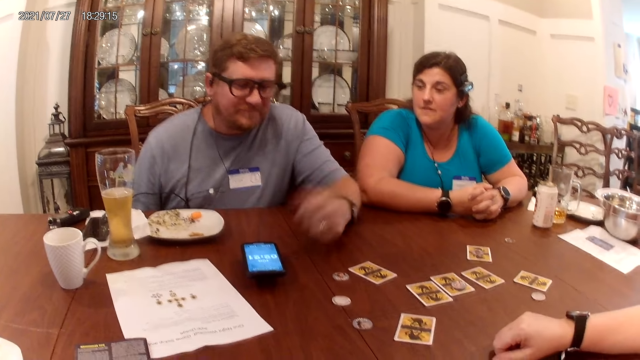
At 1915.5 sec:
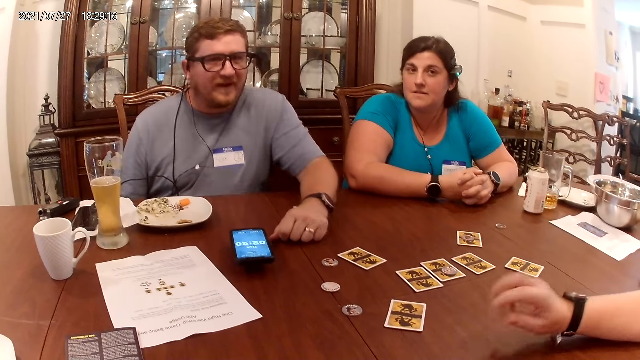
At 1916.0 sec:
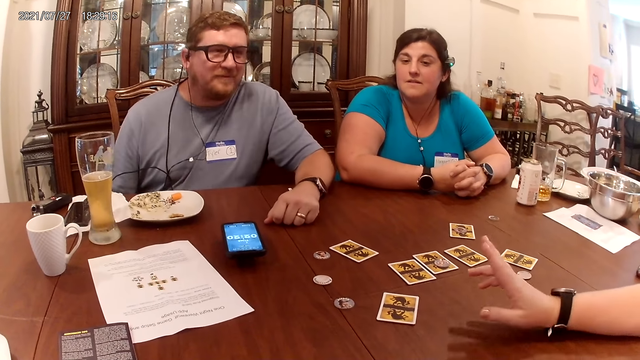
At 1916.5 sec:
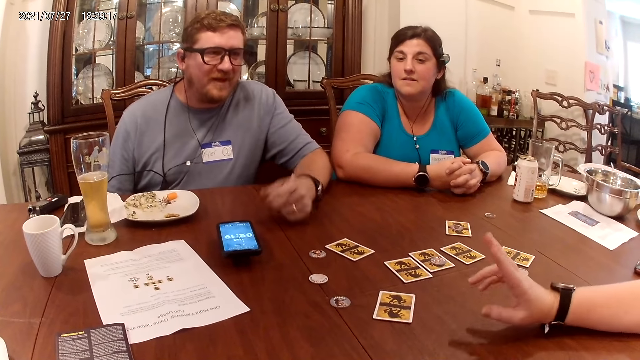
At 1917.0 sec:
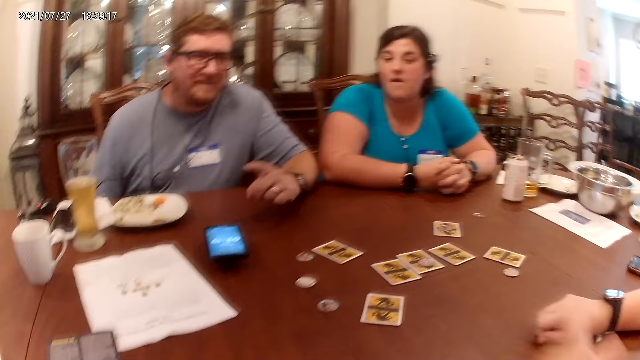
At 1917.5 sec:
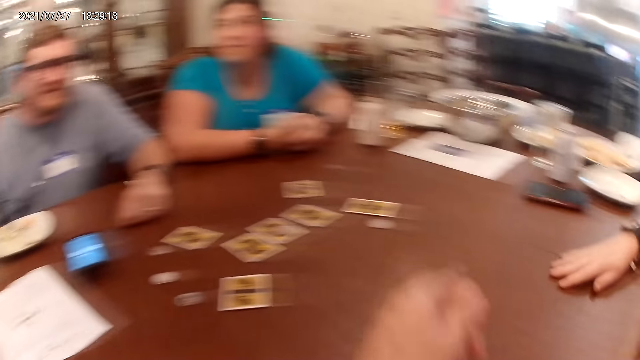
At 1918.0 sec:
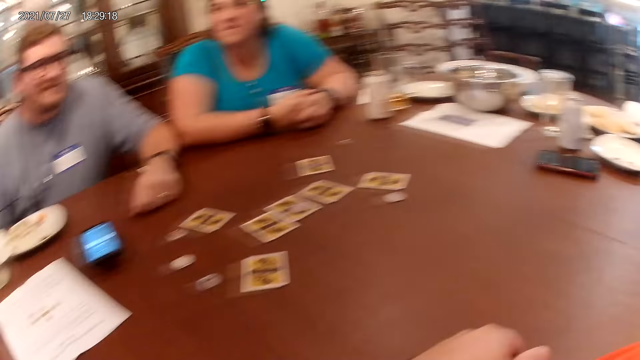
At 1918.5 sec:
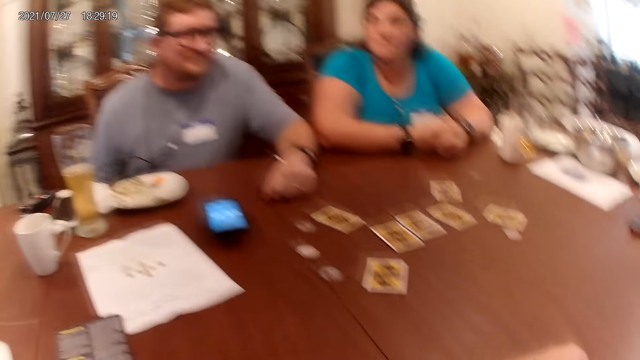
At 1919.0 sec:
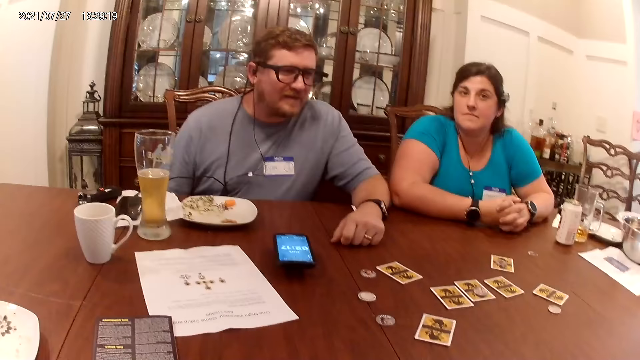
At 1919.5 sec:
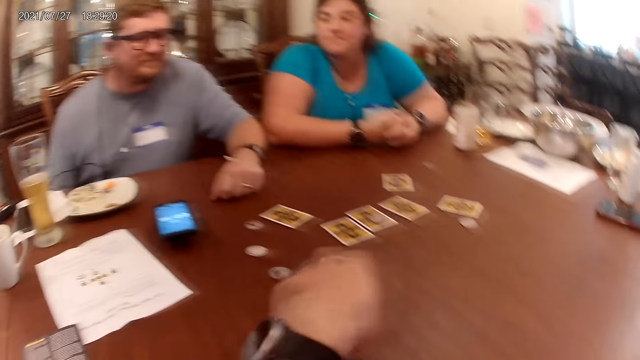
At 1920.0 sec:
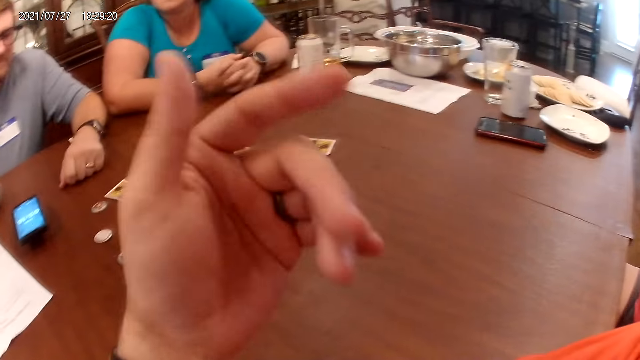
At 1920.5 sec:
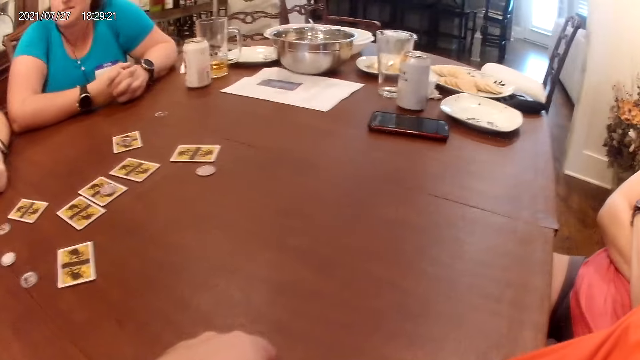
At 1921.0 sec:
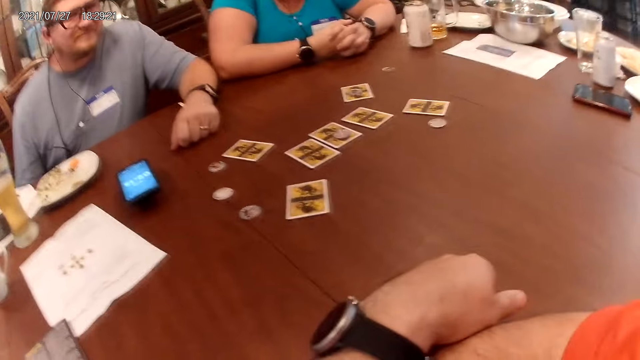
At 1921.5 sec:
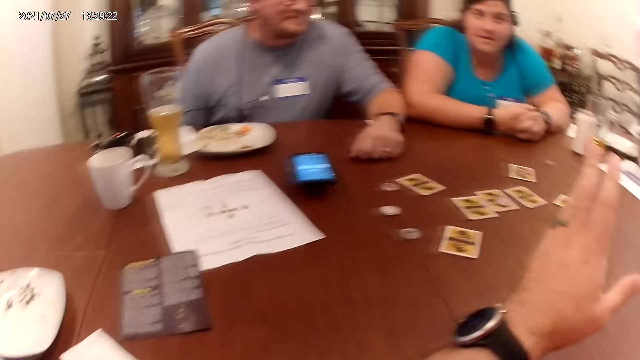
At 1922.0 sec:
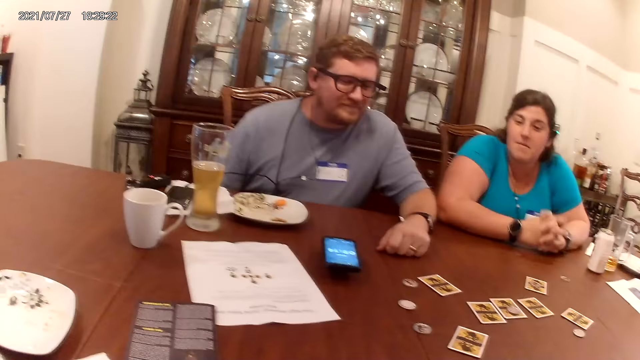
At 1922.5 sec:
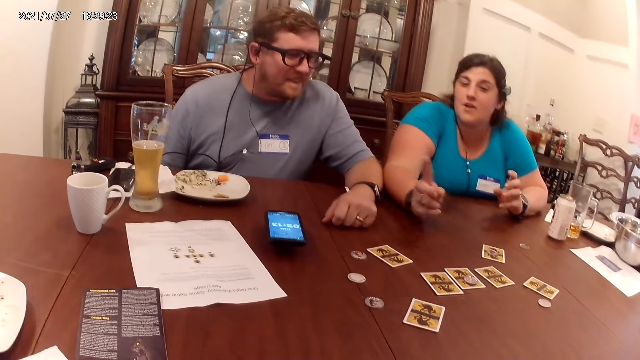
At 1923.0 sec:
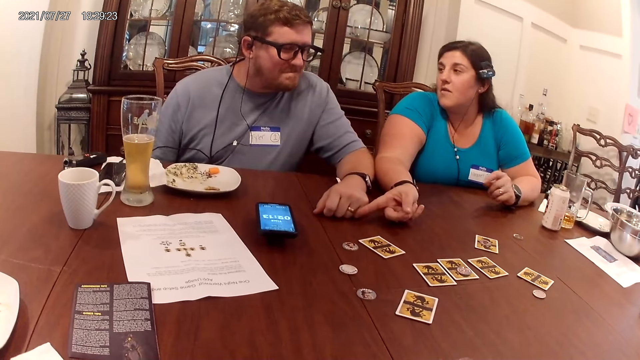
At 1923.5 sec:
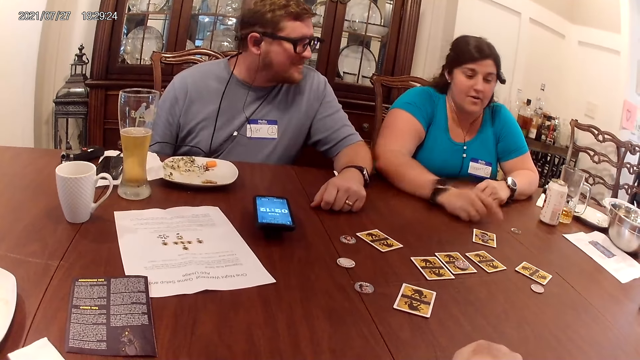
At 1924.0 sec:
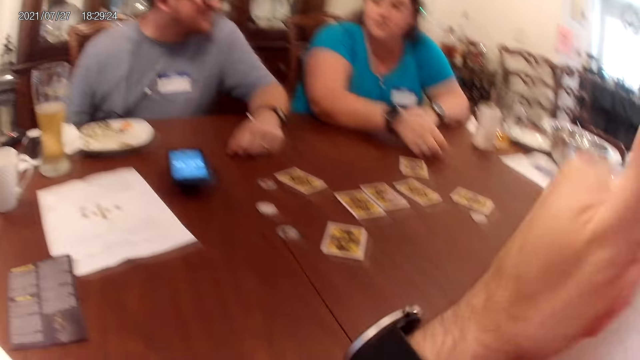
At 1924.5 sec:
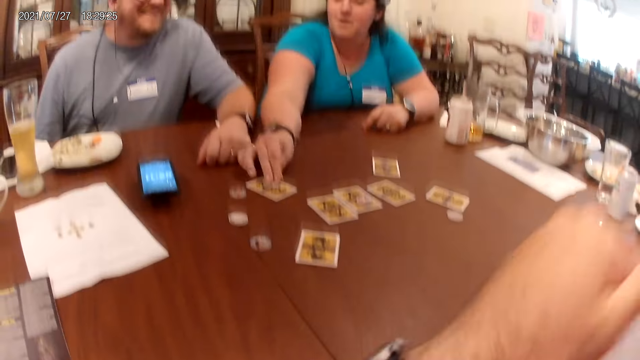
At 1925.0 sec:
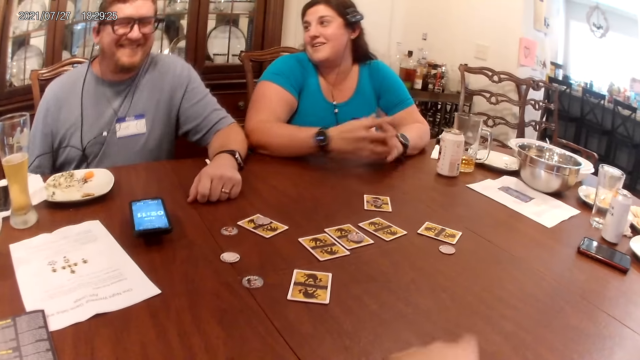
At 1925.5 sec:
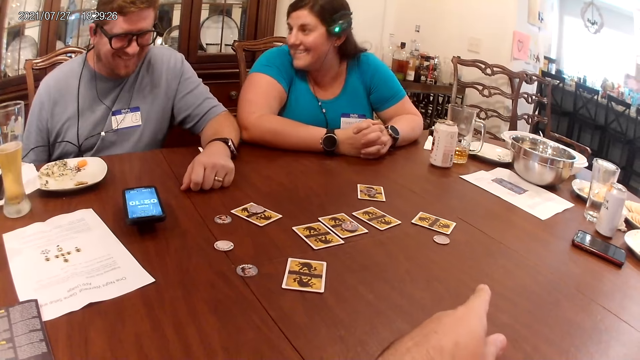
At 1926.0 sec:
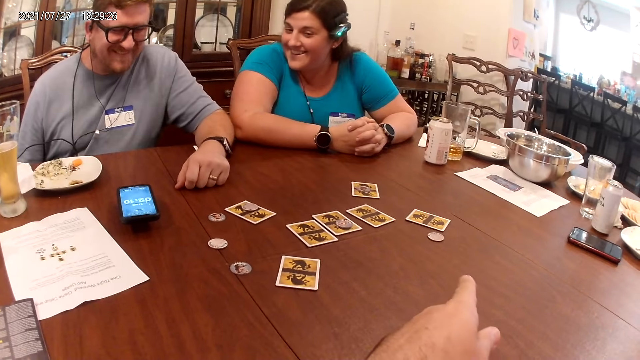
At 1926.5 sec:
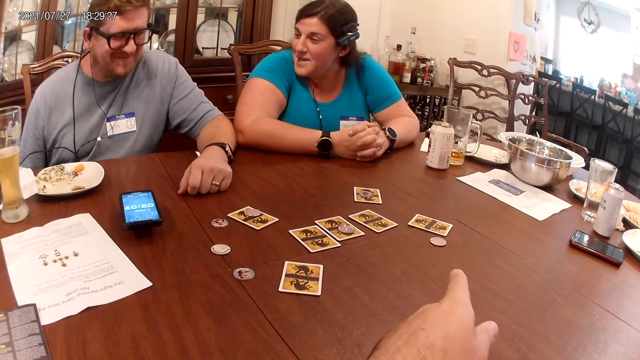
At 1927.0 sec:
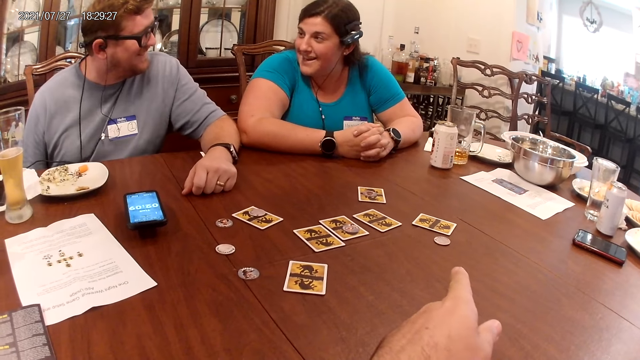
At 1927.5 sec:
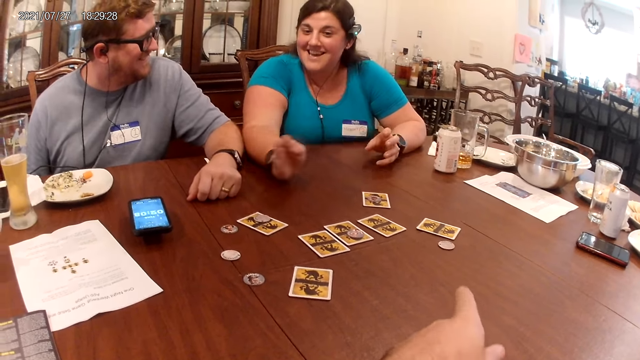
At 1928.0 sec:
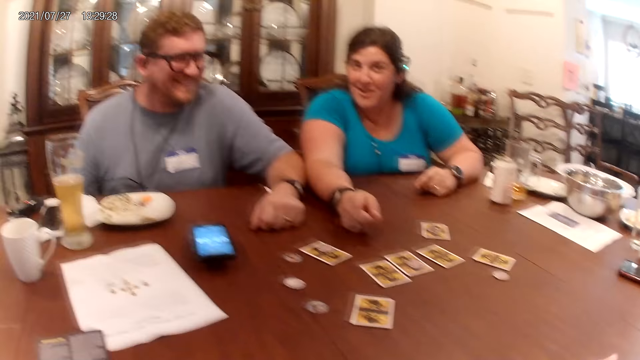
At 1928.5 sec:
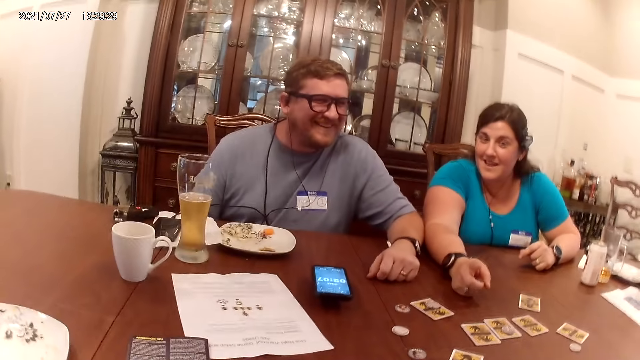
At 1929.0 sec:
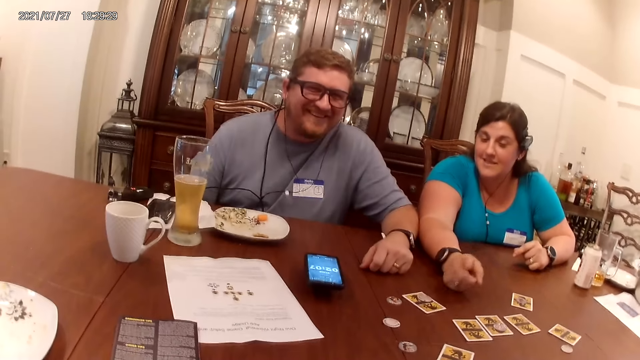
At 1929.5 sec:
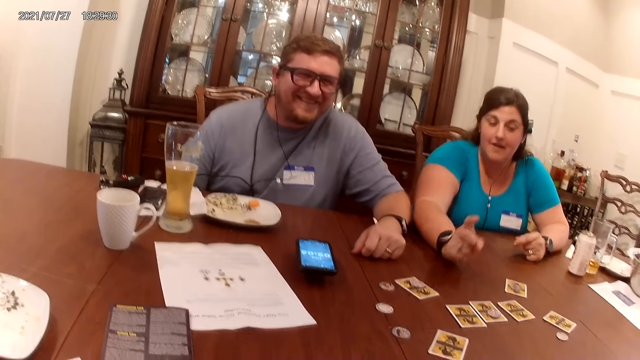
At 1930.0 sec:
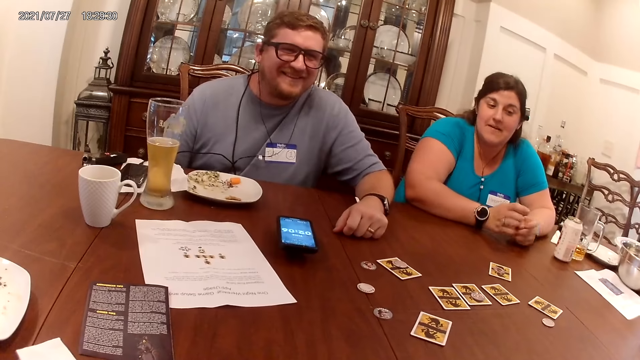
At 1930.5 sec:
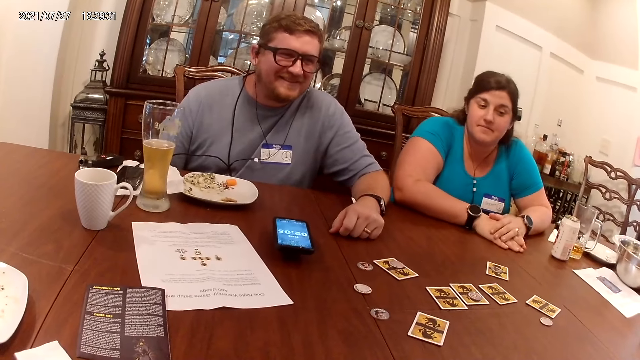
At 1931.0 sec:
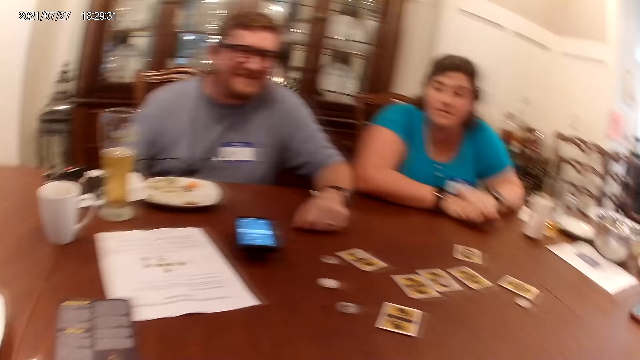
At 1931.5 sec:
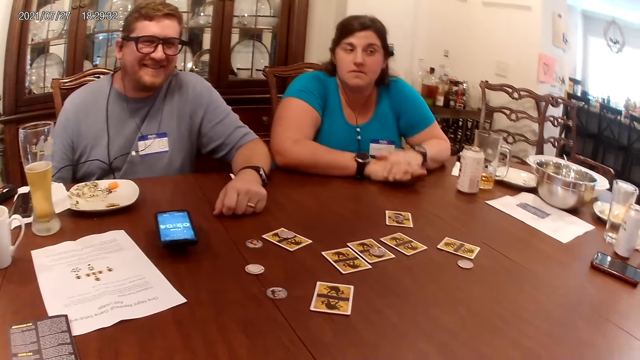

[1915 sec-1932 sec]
The man speaks to a woman, another woman, and the camera wearer. The camera wearer speaks to the man, the first woman, and the other woman. They talk with the persons. The first woman speaks to the man, the other woman, and the camera wearer. She takes a coin from the table with her right hand, and places the coin on a card on the table with her right hand. The camera wearer speaks to the man, the first woman, and the other woman. They look at the table. The first woman hits the table with her right hand.

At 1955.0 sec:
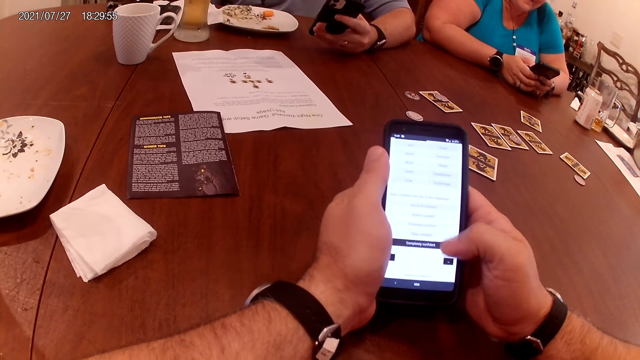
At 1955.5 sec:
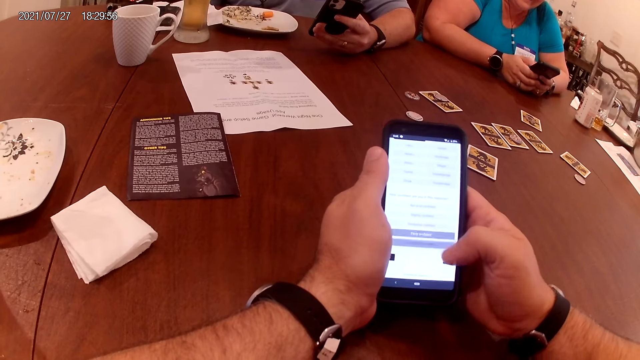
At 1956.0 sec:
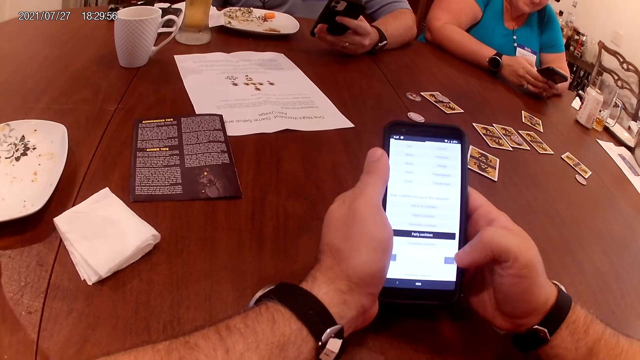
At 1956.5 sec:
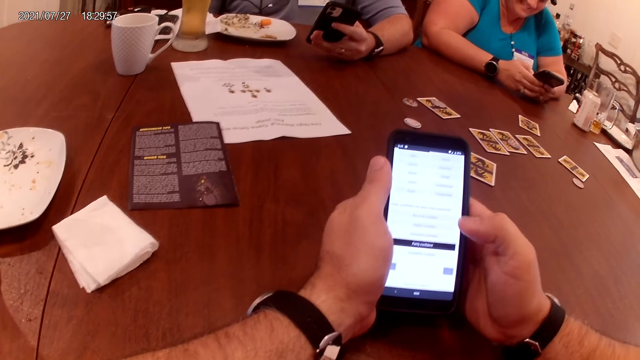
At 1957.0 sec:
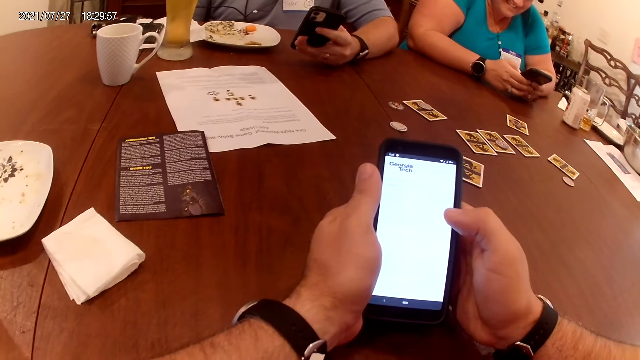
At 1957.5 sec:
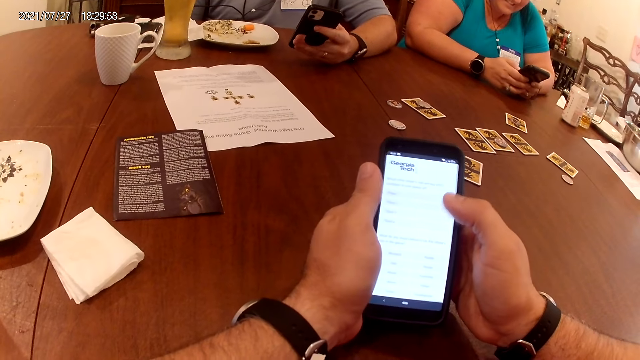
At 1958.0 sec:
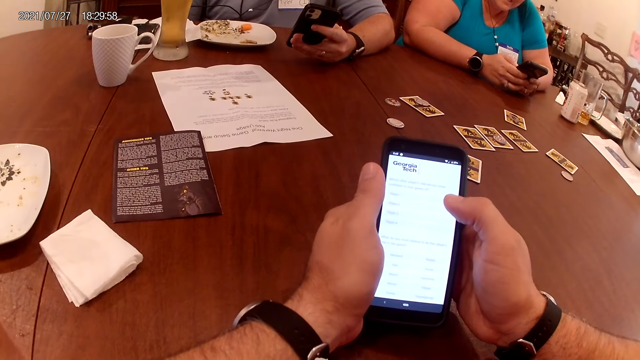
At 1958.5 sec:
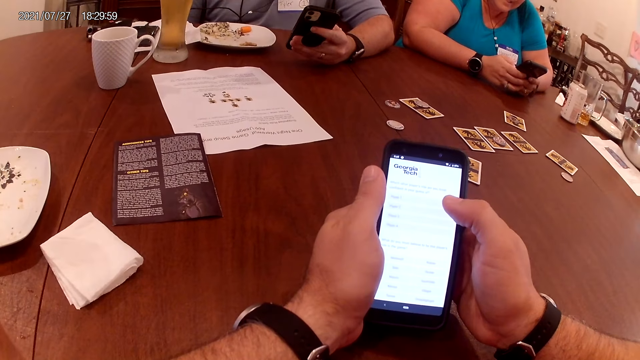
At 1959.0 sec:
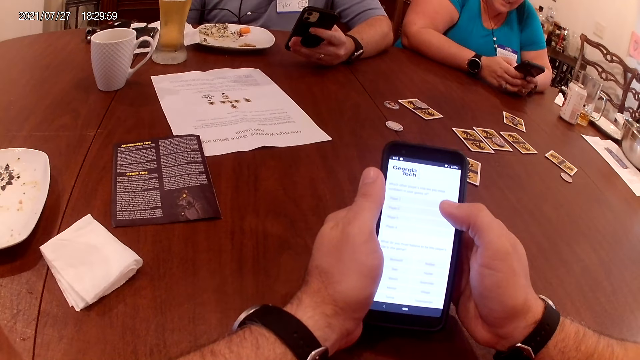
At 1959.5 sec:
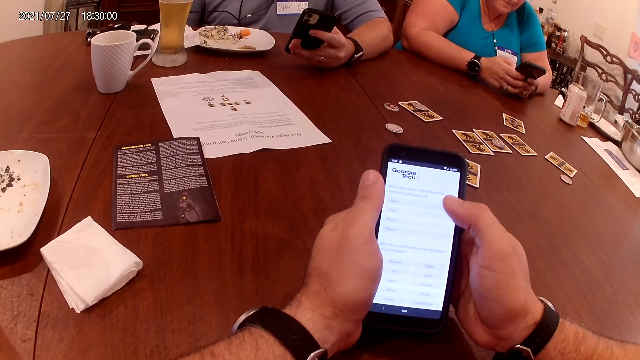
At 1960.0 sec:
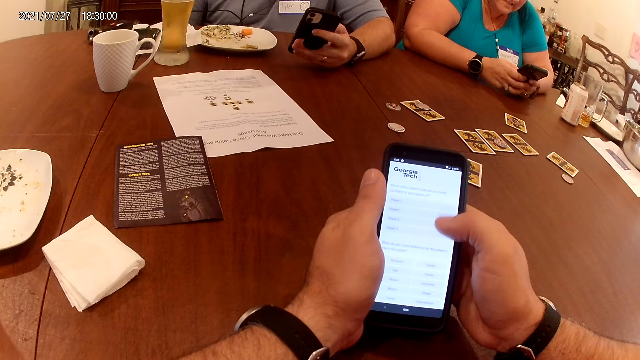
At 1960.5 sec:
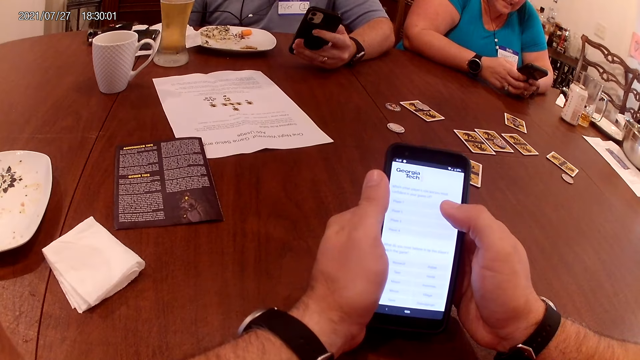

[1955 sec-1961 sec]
The camera wearer uses the phone.
